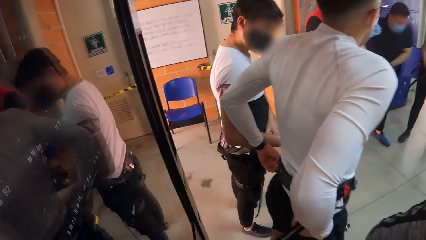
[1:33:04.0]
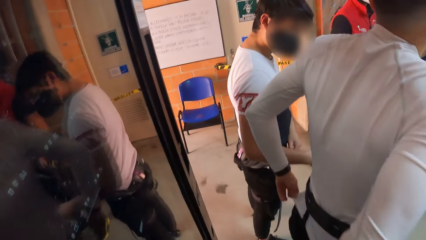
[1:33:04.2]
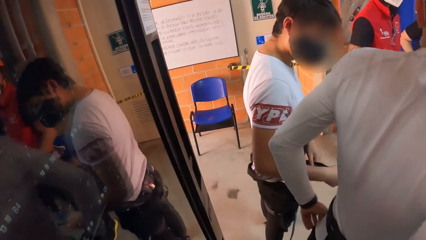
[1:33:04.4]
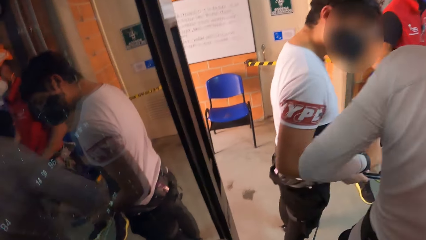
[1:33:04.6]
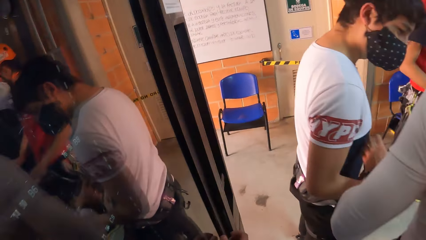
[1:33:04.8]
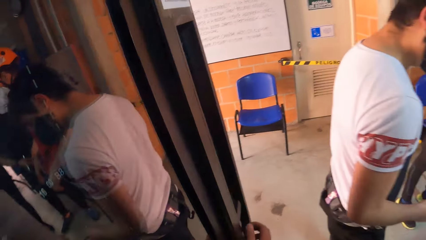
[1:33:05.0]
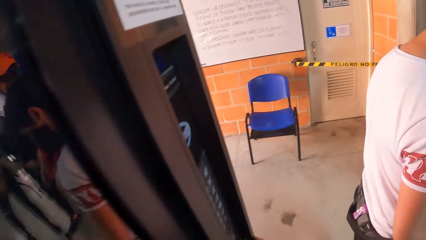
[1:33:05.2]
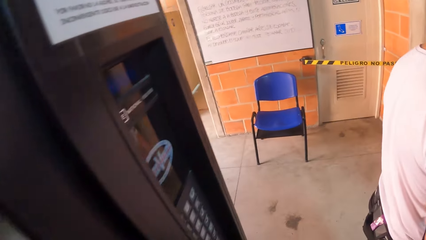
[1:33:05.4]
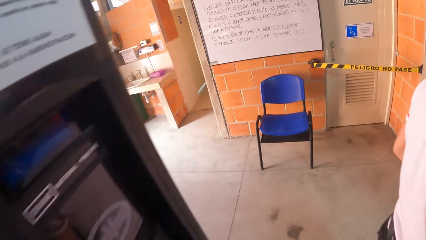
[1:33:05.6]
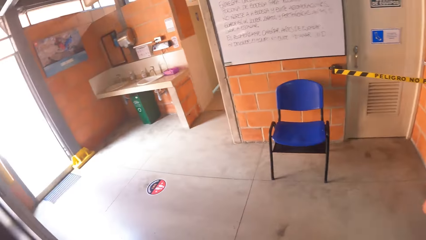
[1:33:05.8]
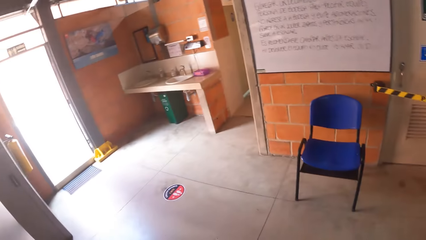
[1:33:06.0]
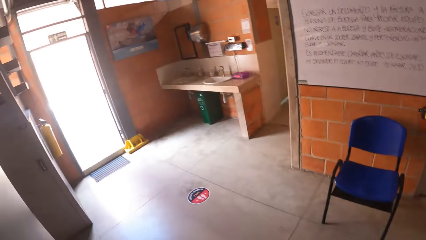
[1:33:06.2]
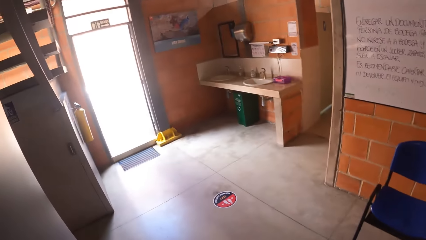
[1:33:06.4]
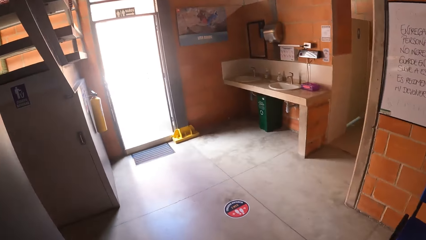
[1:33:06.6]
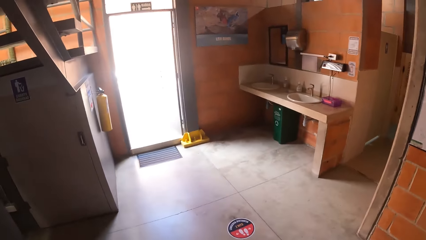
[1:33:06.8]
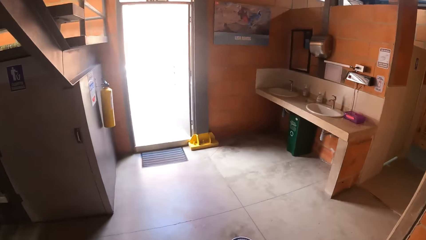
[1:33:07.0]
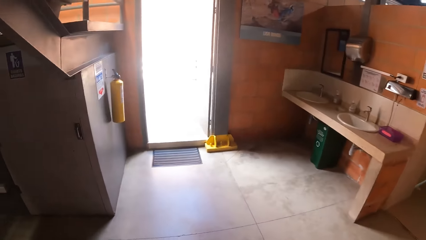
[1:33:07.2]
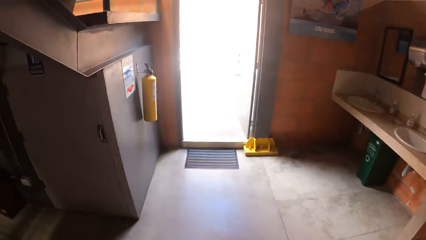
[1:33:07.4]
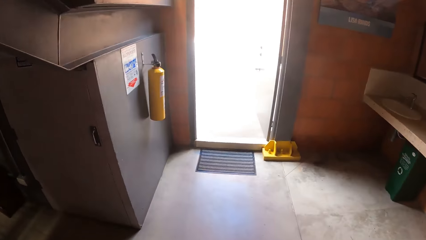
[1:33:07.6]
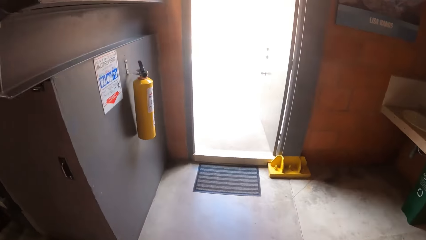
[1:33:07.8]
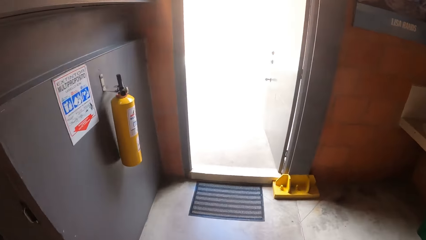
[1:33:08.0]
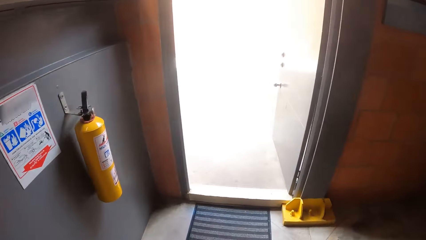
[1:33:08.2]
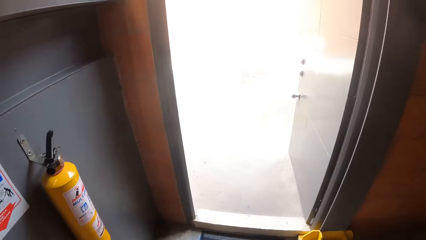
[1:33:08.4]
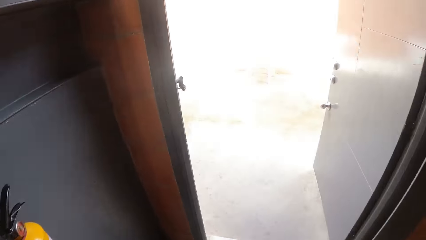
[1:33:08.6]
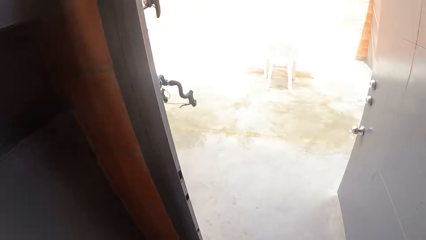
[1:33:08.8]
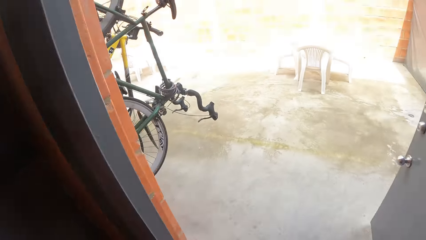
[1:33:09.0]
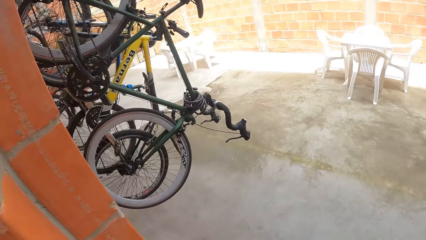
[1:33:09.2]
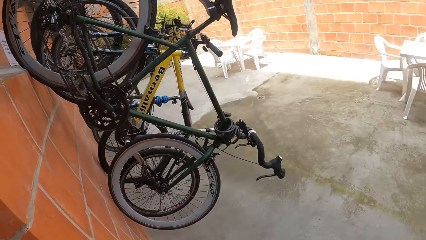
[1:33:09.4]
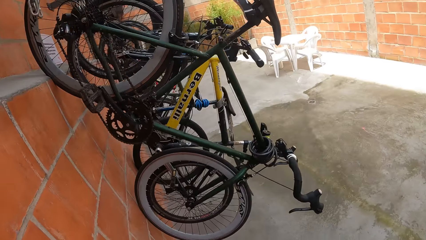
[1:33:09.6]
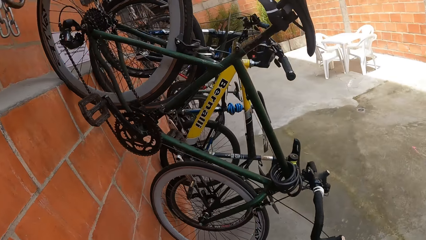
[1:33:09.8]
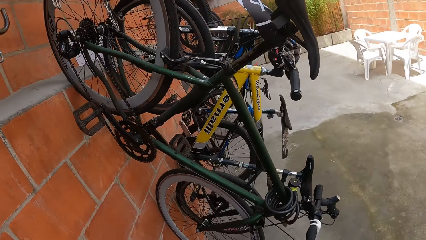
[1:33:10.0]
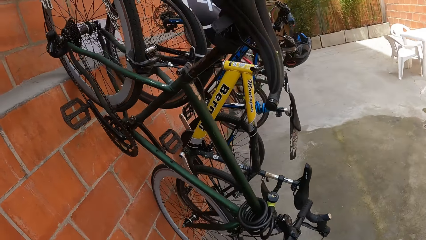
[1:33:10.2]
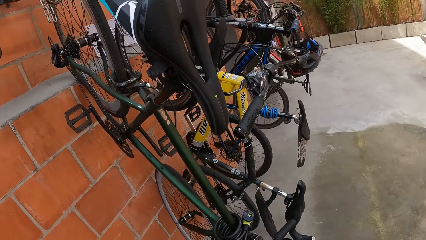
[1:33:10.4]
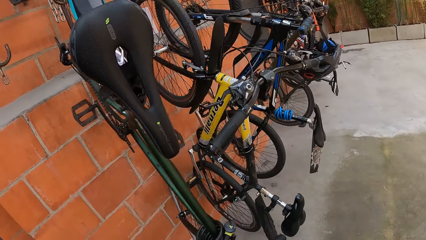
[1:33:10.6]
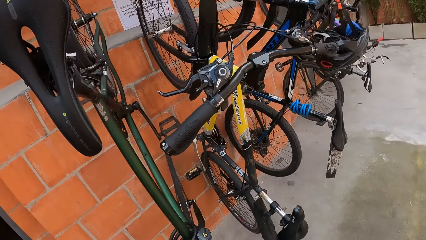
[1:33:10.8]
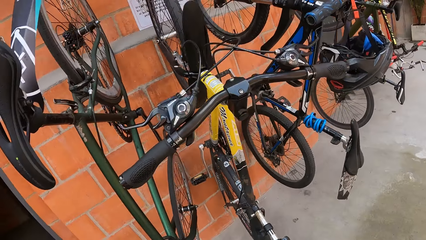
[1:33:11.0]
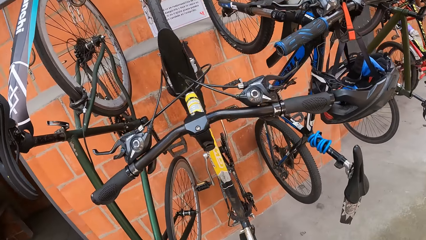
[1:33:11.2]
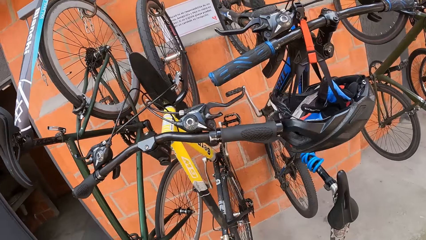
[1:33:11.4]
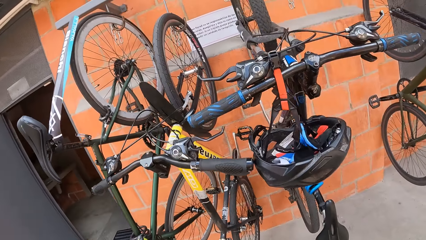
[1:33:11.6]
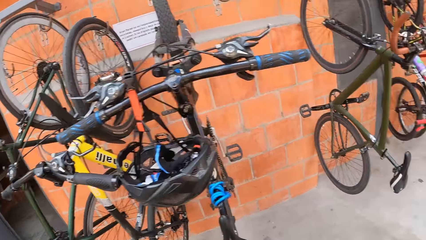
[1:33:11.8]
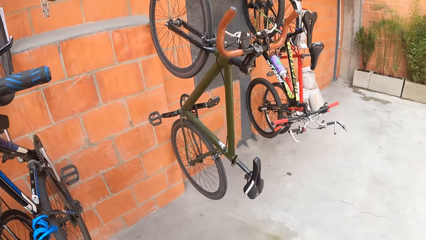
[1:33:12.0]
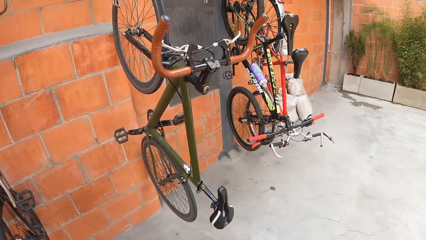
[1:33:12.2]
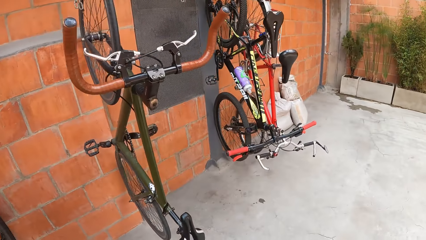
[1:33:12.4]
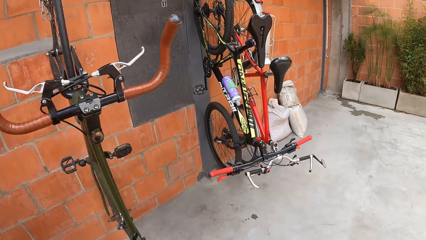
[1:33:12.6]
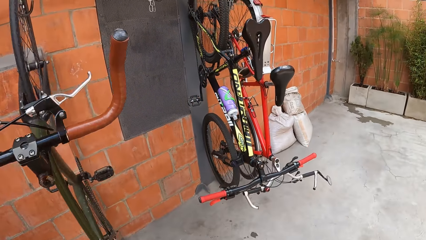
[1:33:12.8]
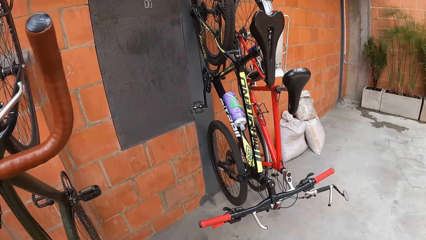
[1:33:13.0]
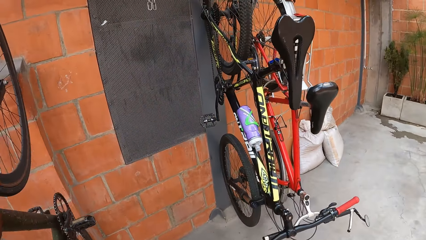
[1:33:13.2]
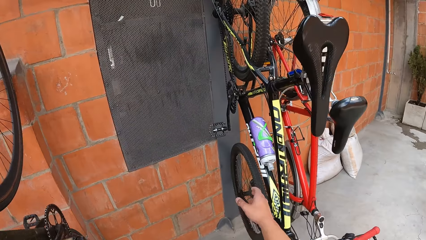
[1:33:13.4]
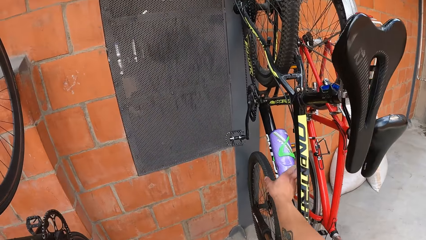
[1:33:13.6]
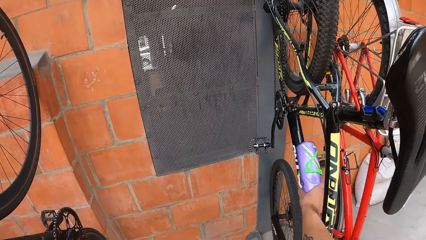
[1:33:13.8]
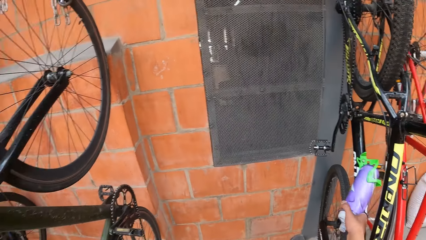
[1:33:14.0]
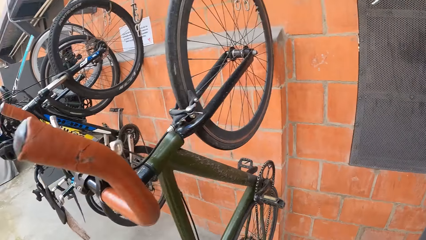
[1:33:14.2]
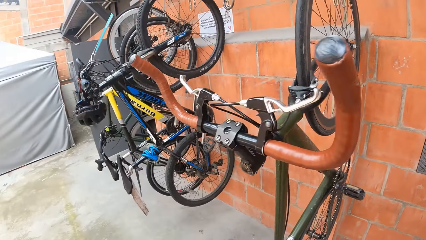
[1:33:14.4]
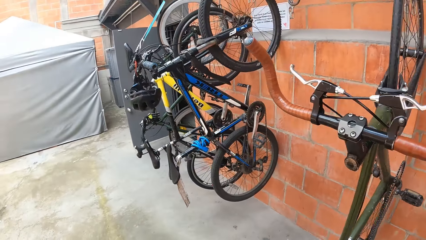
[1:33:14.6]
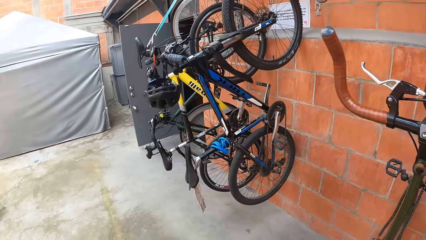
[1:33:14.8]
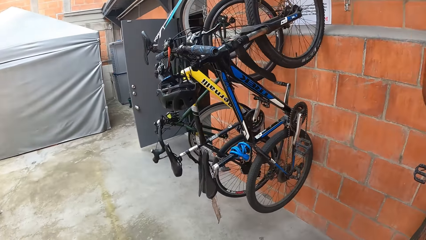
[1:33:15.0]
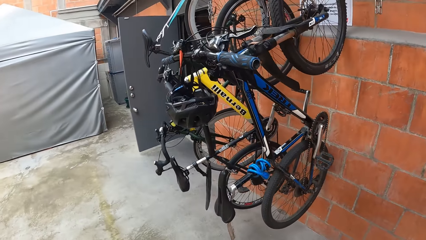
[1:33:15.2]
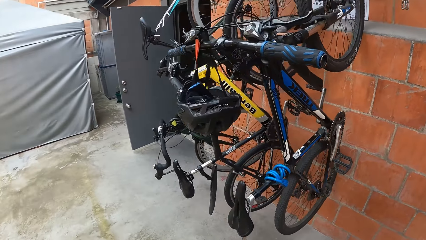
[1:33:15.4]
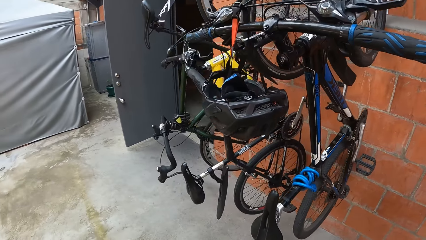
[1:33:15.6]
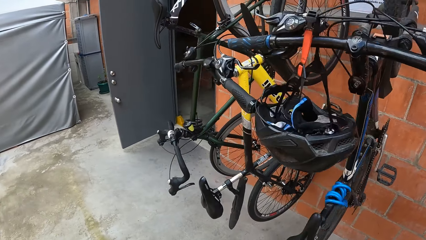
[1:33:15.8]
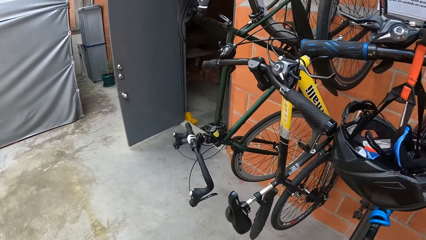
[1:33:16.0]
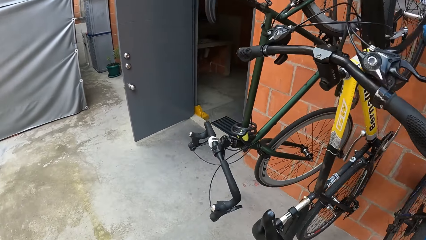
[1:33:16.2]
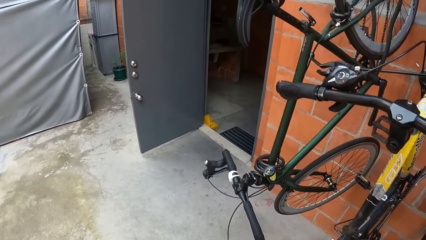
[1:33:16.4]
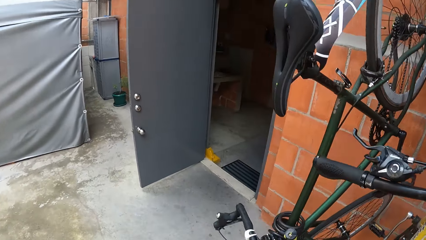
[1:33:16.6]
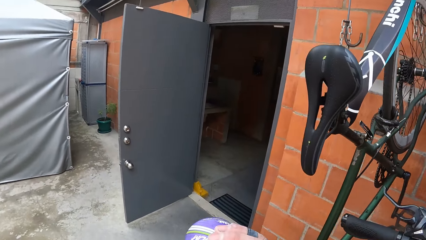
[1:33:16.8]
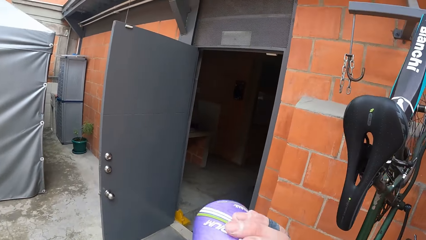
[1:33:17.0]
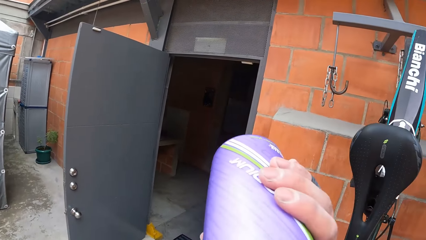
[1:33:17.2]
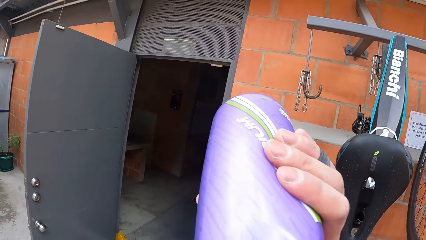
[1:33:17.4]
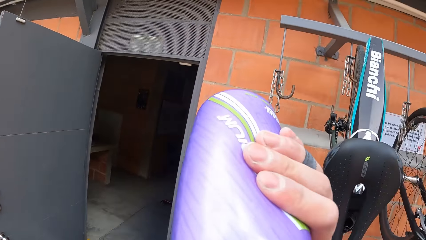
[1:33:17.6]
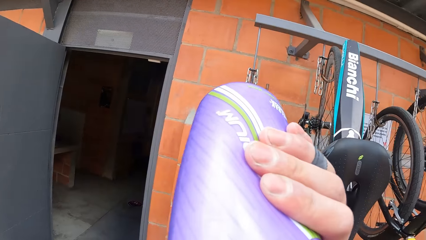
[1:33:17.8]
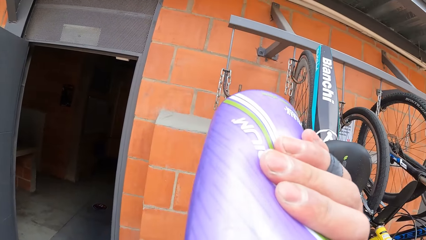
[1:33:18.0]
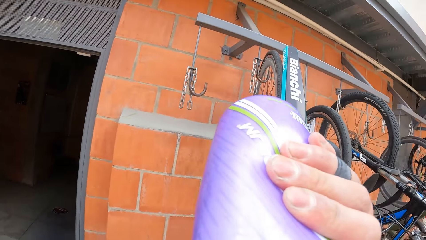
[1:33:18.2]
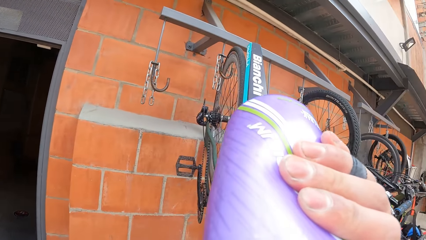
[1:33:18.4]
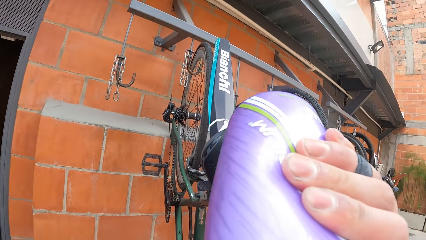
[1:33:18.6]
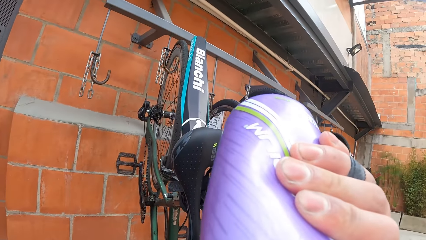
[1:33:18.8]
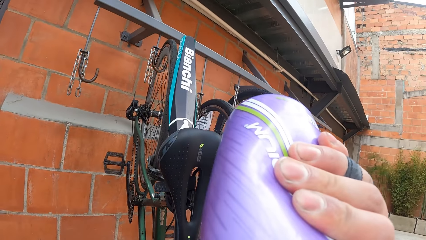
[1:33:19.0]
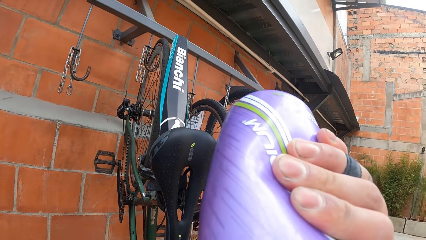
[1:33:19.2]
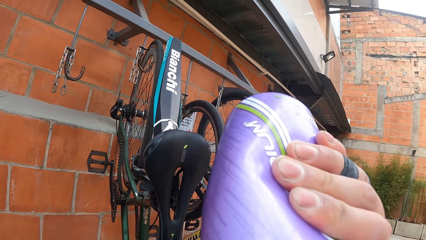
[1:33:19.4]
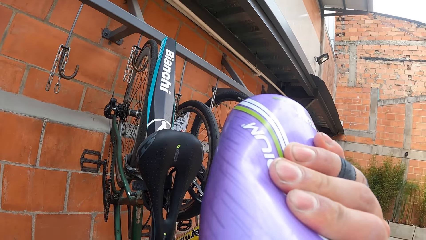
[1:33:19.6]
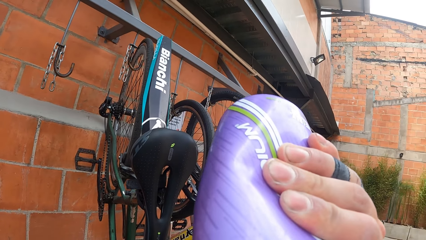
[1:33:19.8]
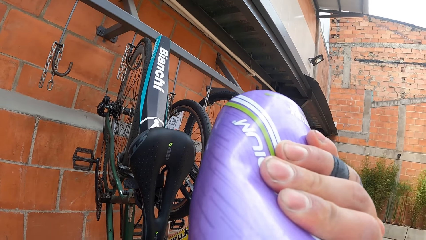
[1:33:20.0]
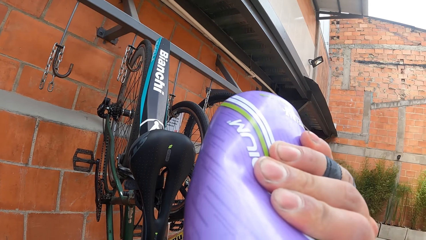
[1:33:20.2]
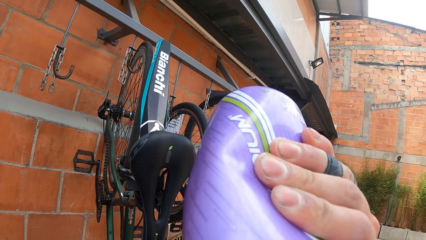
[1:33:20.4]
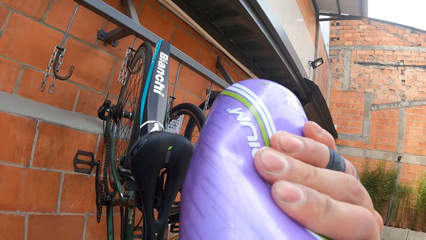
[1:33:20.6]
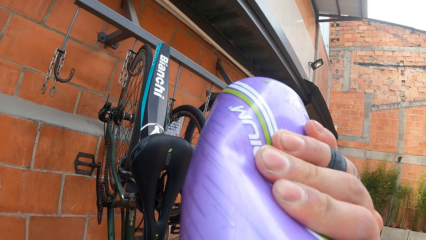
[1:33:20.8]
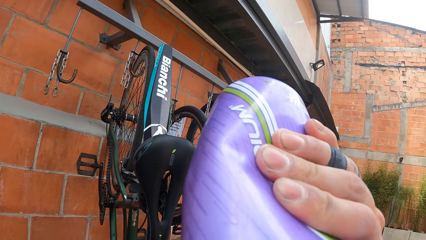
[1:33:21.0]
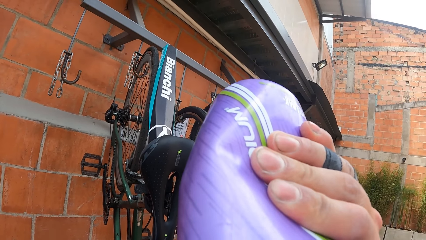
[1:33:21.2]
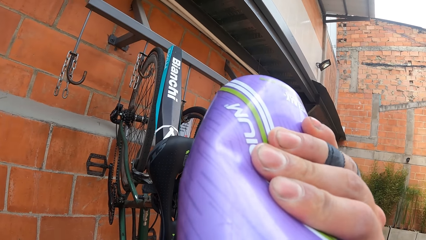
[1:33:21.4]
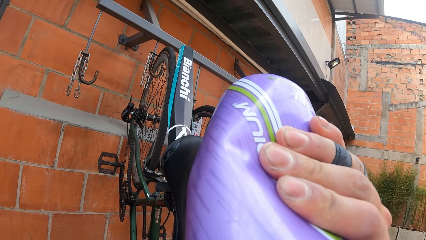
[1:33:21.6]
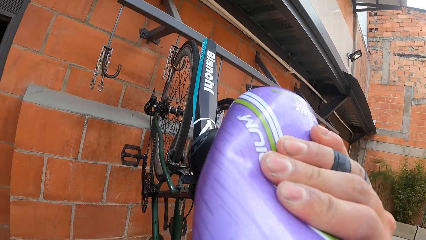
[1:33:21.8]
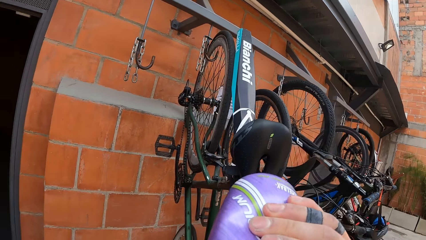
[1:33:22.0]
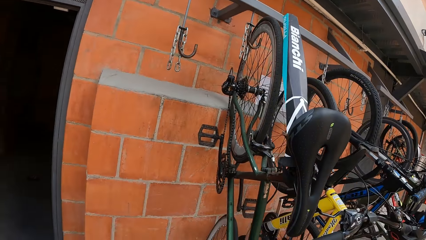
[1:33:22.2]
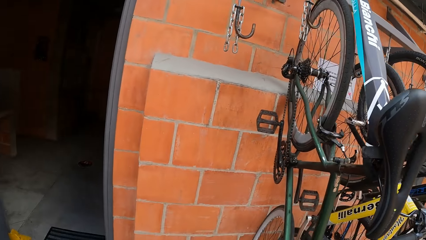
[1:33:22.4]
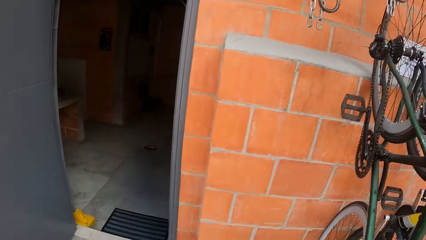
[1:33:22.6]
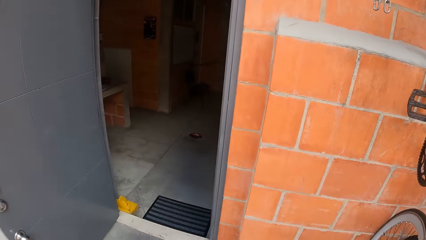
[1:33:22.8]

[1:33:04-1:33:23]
The camera wearer walks out of the rock climbing building. They hold a water bottle, pick up the water bottle from a bicycle, walk and drink the water.
